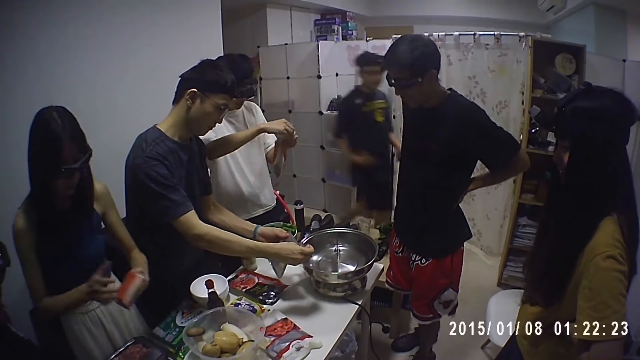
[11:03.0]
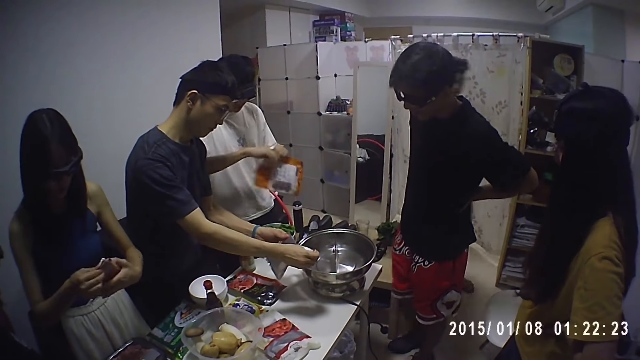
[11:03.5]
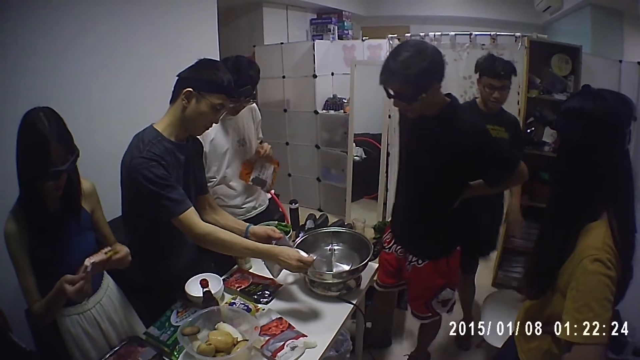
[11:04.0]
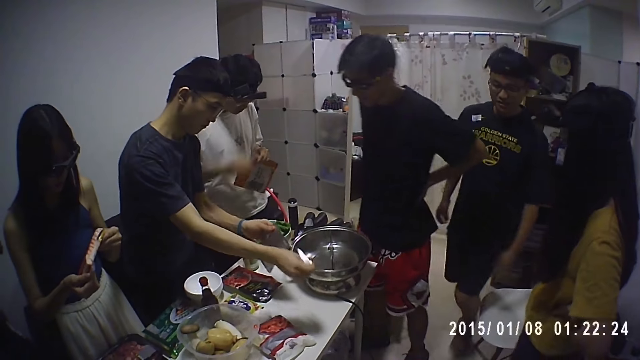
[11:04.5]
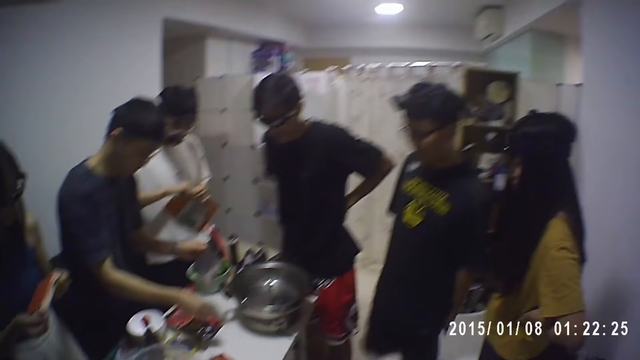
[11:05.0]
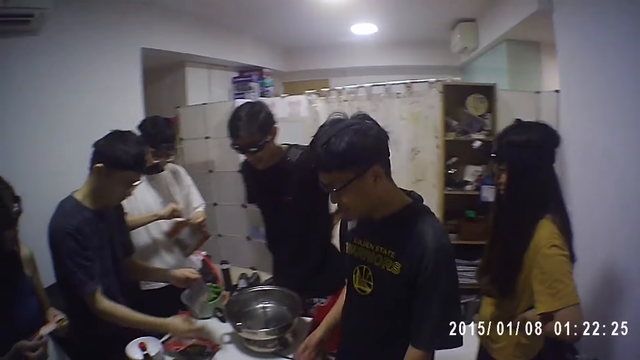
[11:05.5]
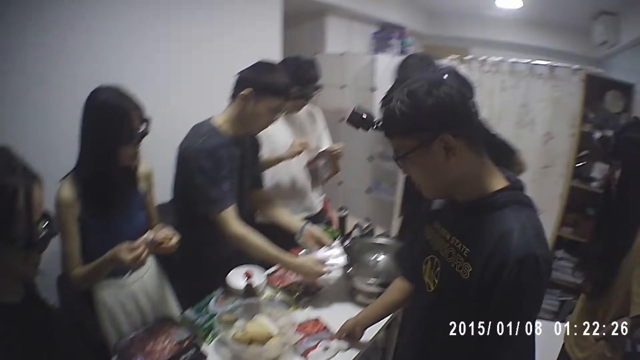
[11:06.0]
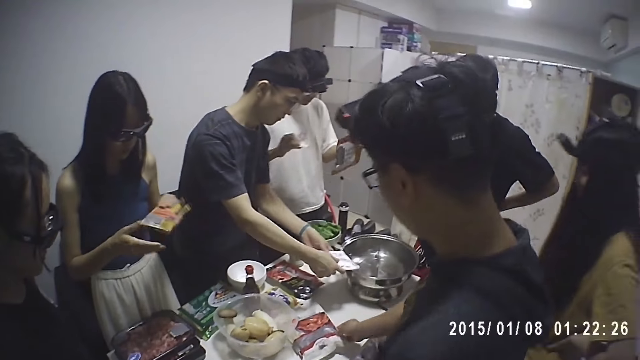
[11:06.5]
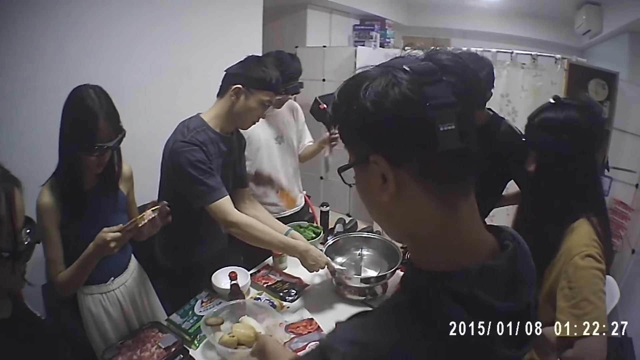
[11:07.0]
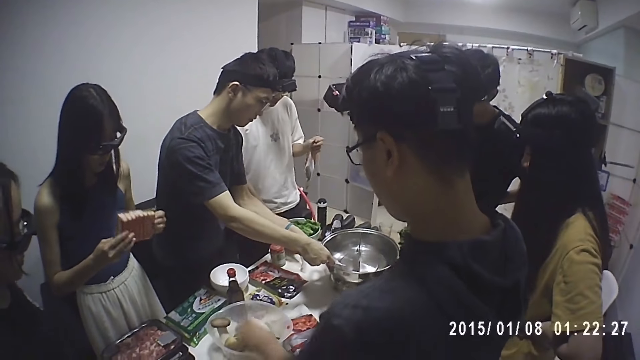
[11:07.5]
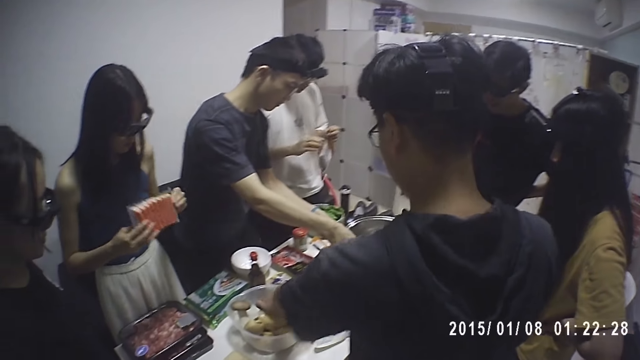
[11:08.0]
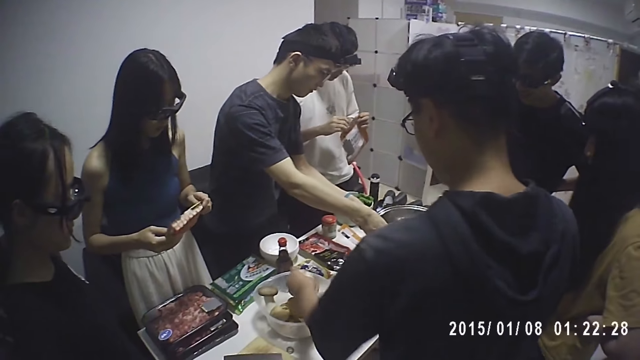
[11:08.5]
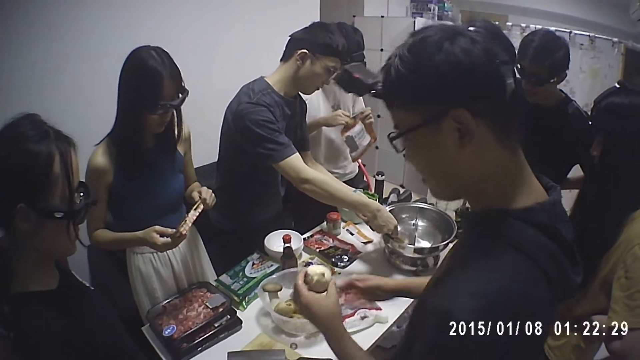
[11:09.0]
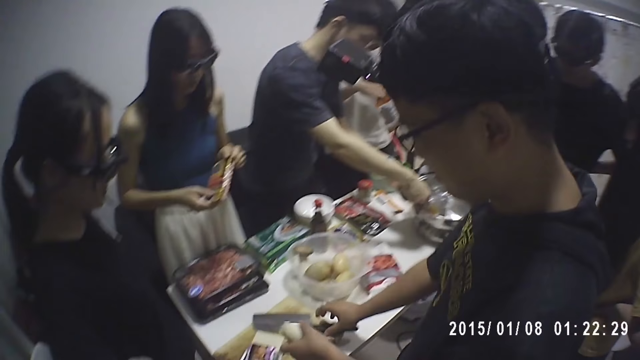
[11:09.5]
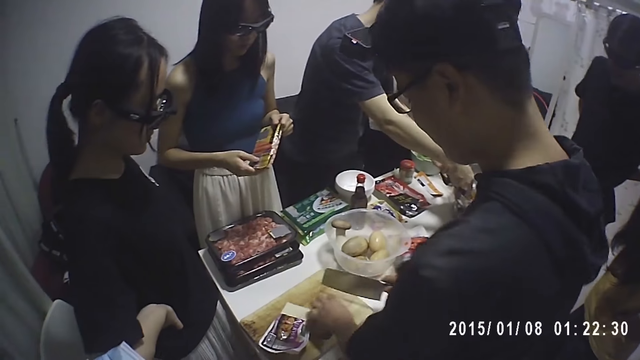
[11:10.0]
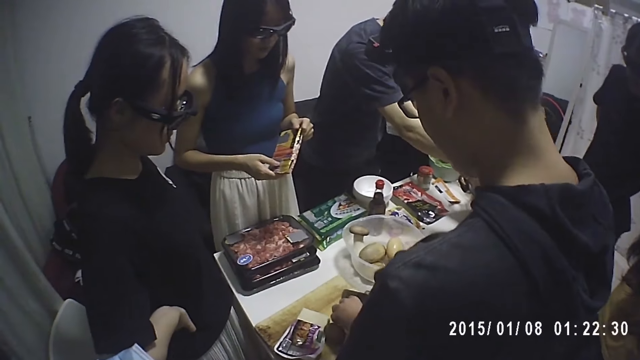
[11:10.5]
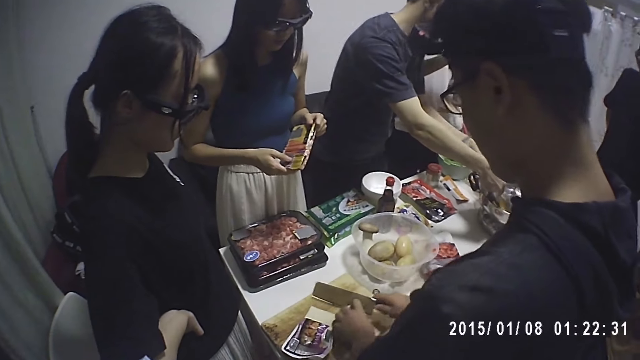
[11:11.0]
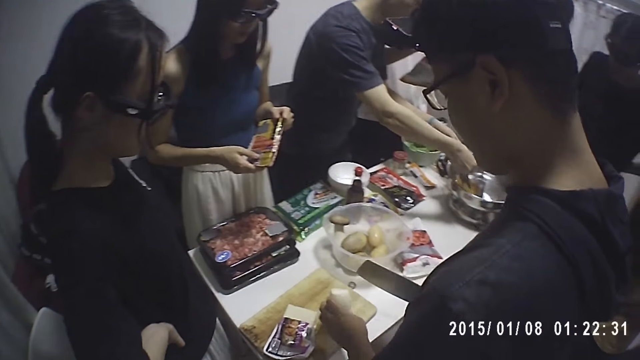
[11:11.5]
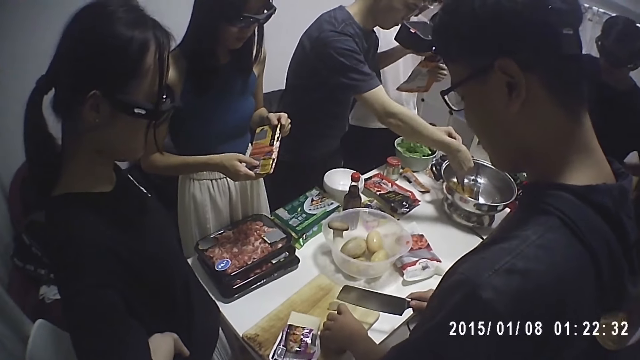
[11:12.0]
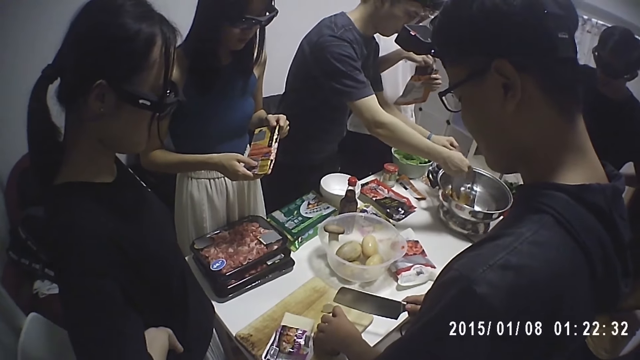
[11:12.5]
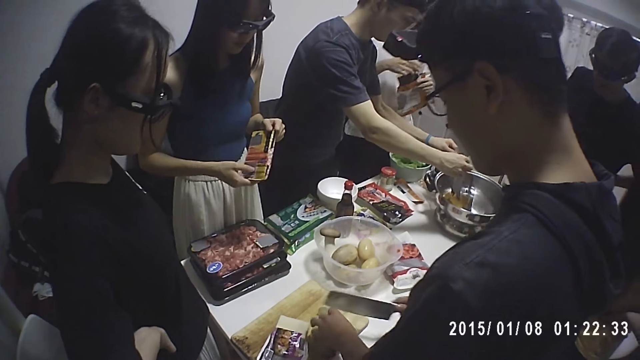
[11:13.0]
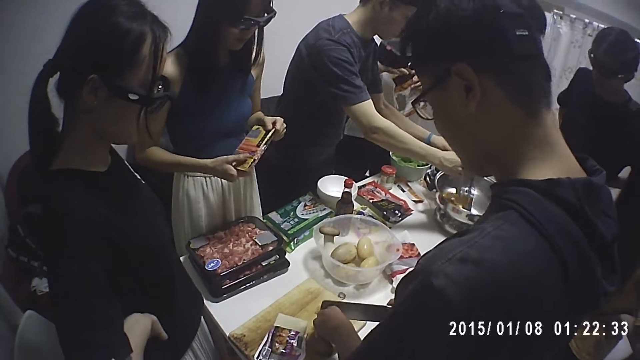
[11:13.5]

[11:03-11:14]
A person studies the packet of sausages. Another person drops something. A man tears the pack with both hands. A third person picks something. Another man pours the powder from the pack into the pot or automatic cooking machine on the table. The second person drops the piece of the packet. The third person picks up a potato from a bowl on the table and picks up the knife. The third person cuts the potato from the bowl on the table.

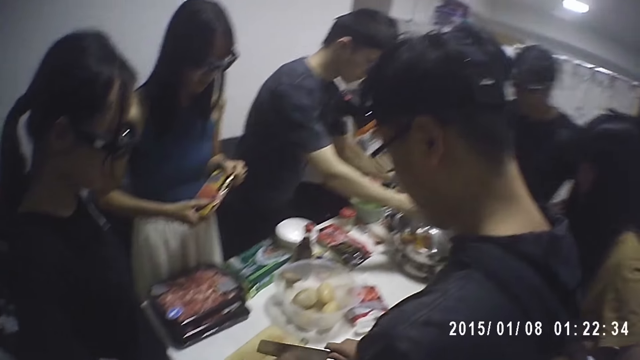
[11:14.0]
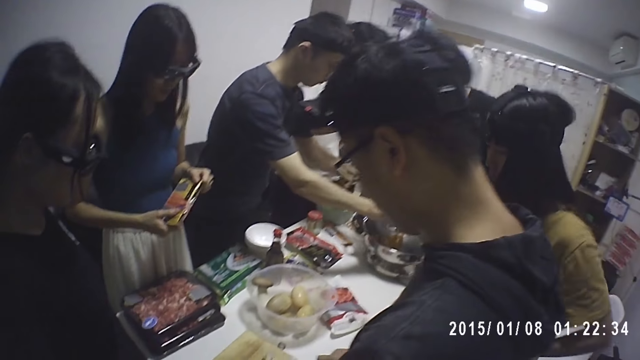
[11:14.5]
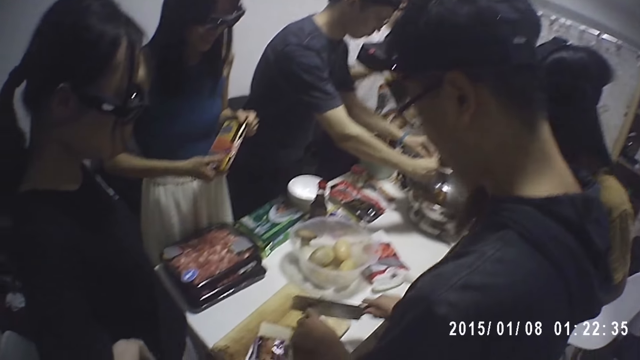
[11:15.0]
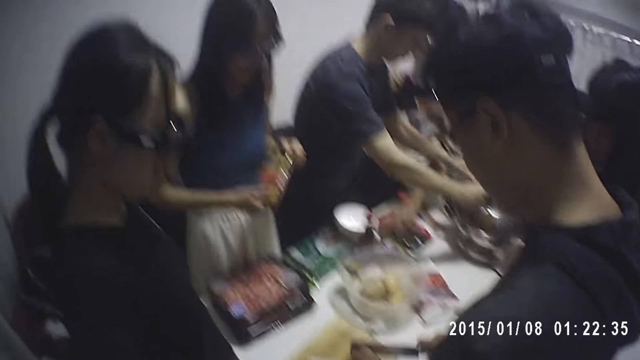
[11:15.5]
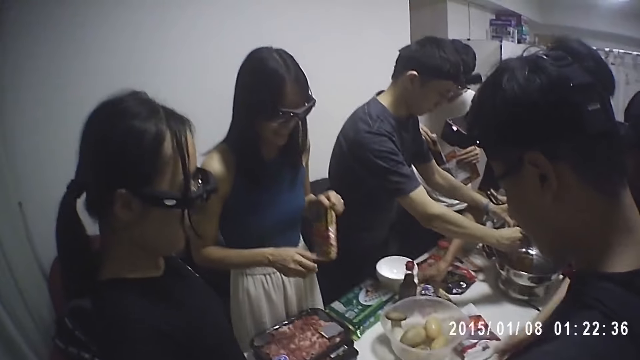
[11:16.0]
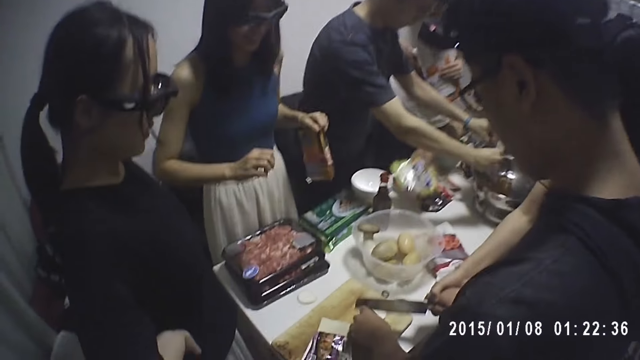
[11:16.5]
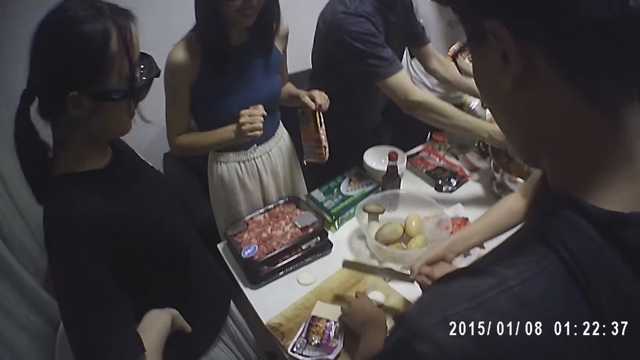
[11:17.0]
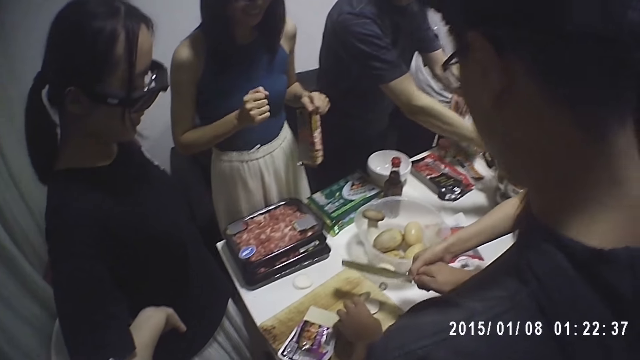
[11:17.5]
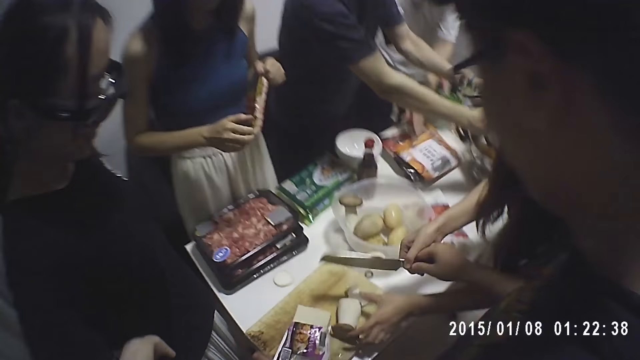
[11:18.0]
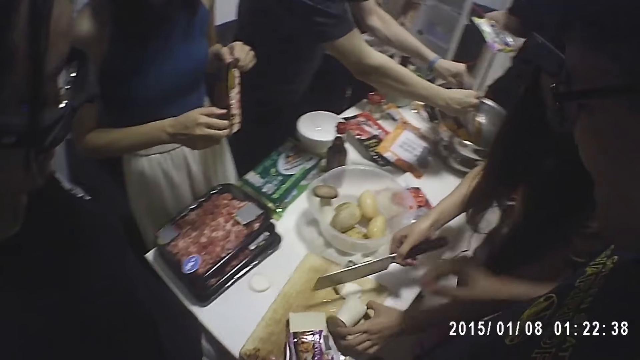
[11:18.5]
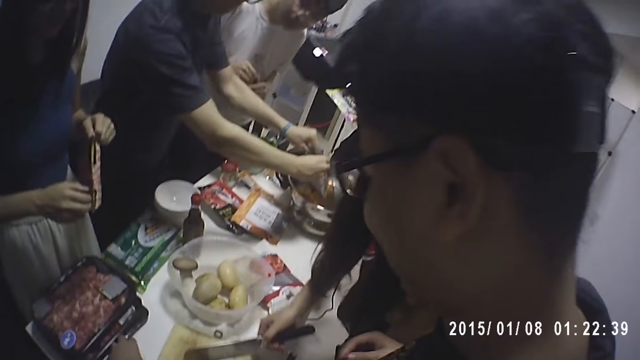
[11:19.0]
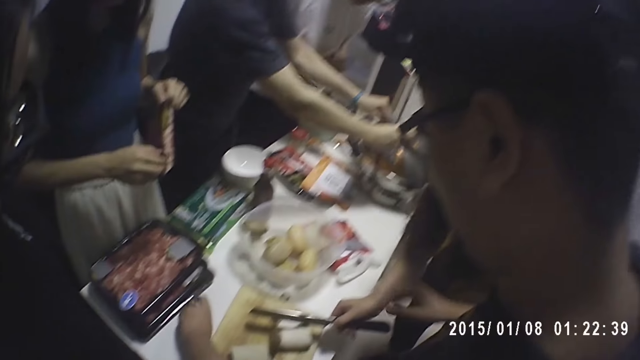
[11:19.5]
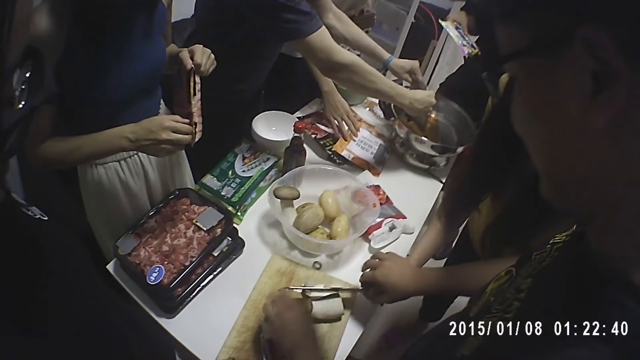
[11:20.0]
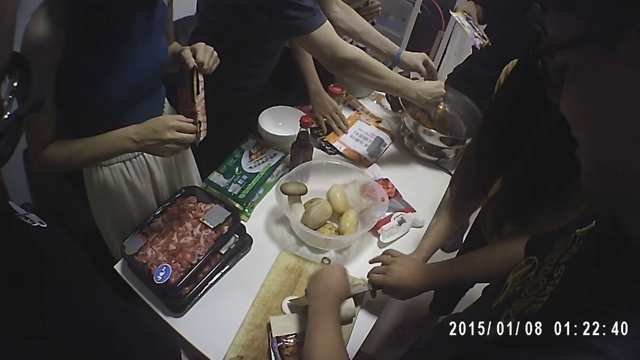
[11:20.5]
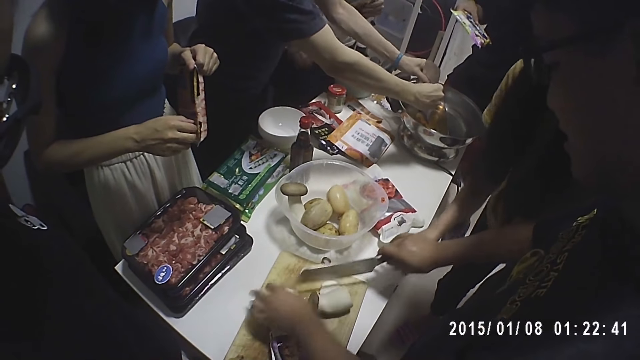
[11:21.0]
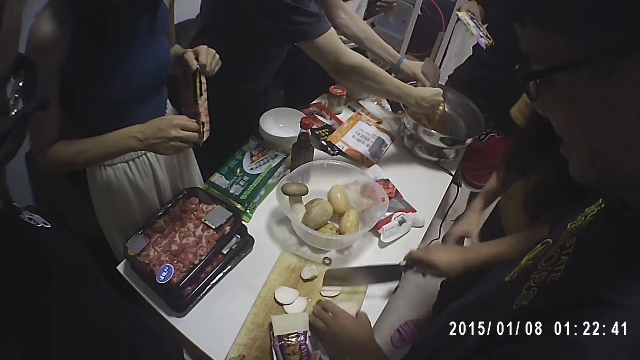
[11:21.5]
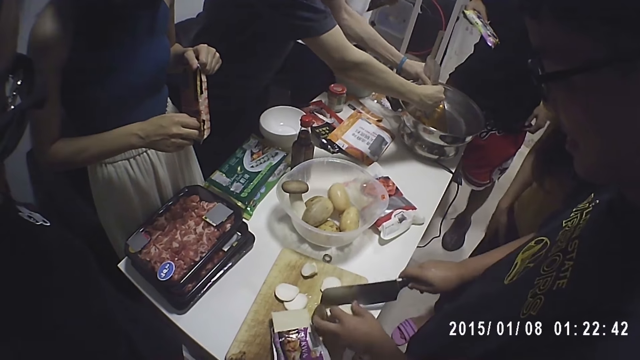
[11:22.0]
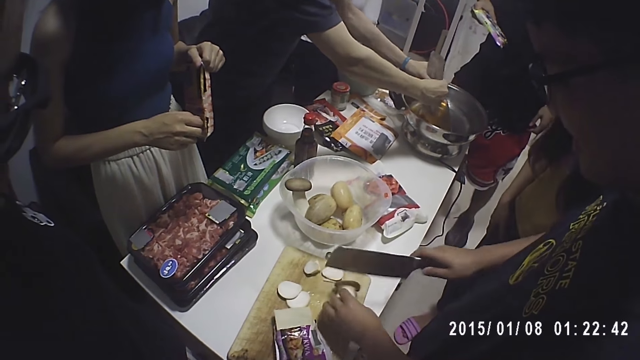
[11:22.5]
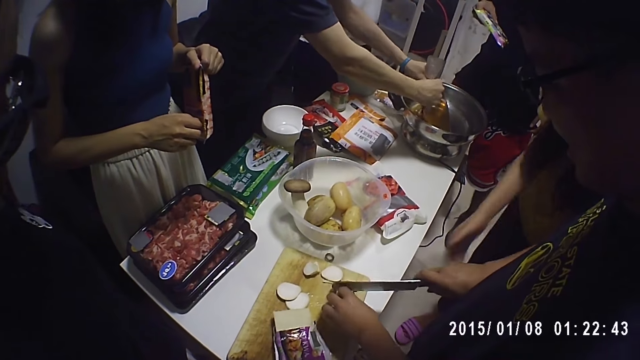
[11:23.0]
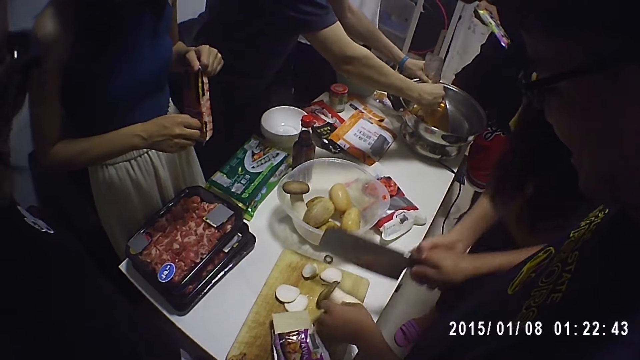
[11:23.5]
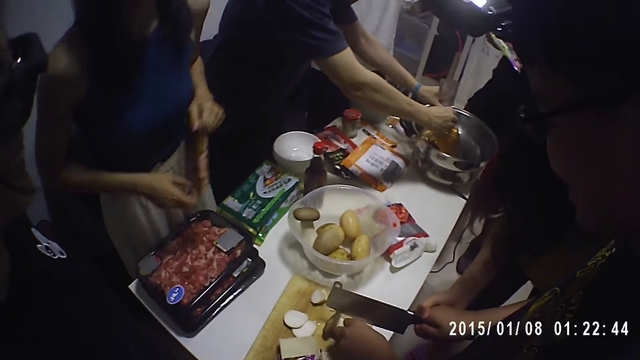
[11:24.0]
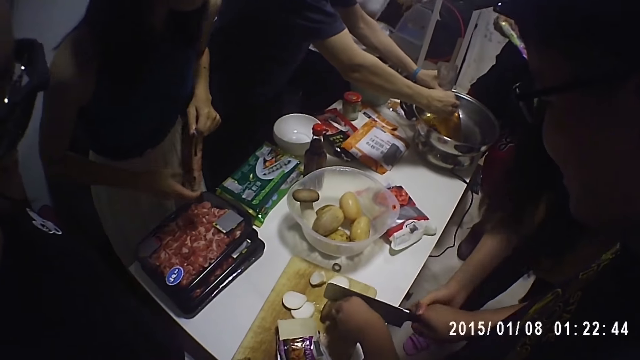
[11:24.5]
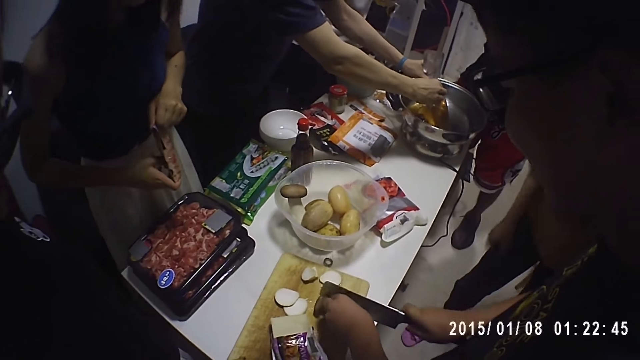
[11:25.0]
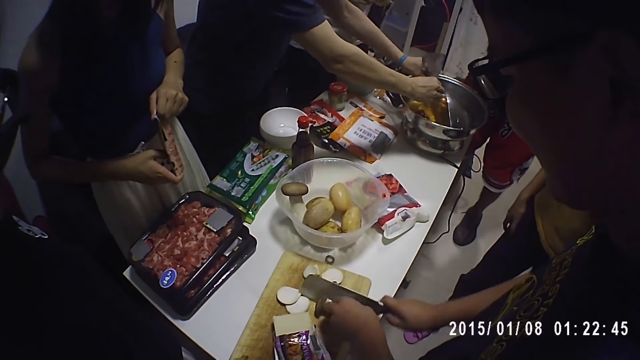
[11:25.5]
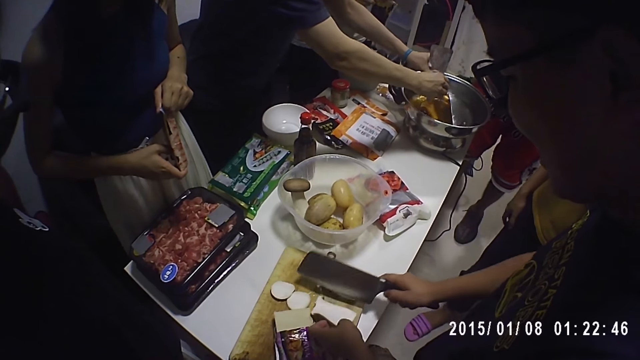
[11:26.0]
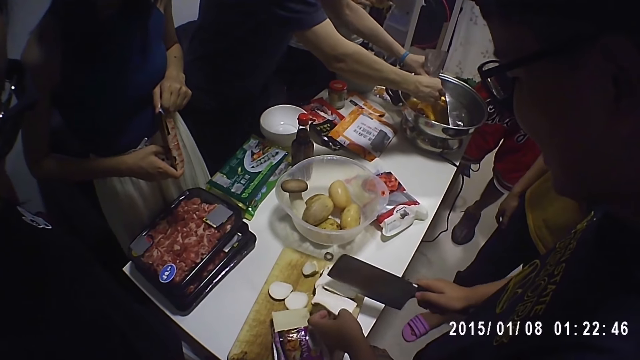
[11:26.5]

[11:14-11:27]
A person picks up a knife from another person. A third person drops a packet of ingredient. A man moves a pack on the table. The first person grabs the knife. A woman holds another man's hand. A fourth person bends.
